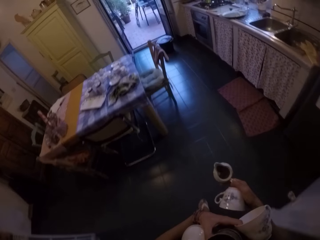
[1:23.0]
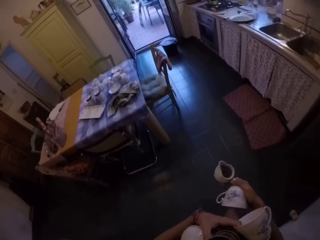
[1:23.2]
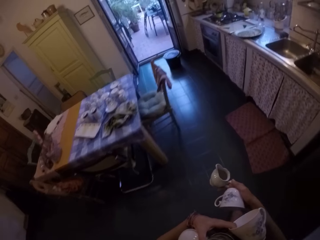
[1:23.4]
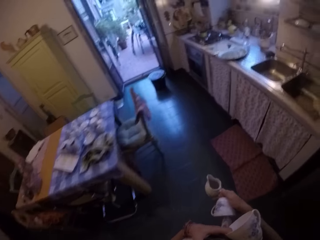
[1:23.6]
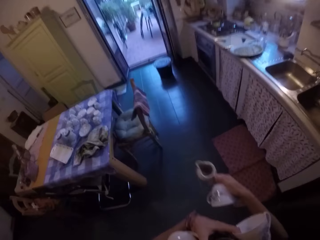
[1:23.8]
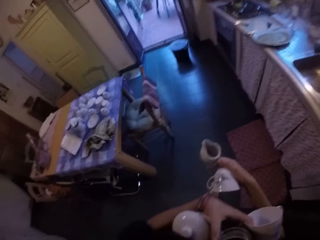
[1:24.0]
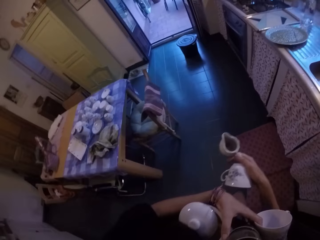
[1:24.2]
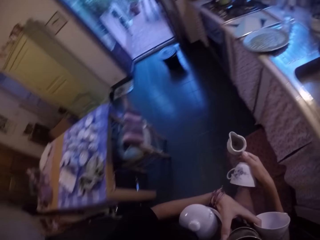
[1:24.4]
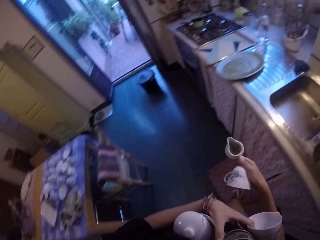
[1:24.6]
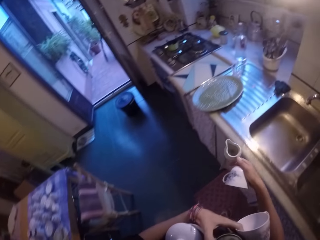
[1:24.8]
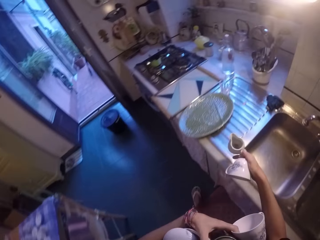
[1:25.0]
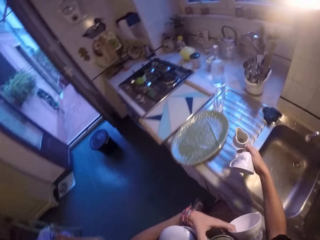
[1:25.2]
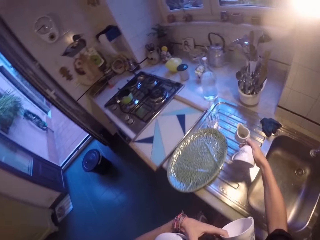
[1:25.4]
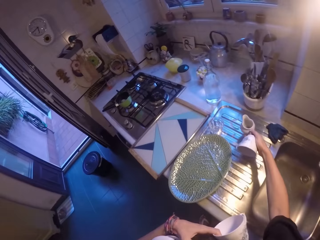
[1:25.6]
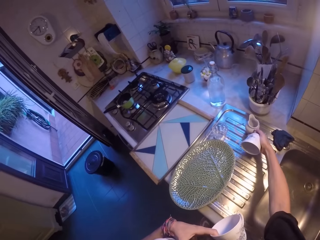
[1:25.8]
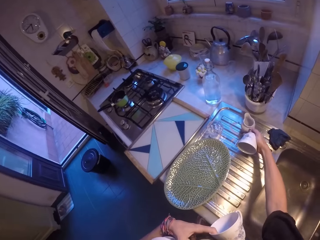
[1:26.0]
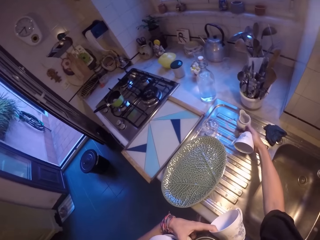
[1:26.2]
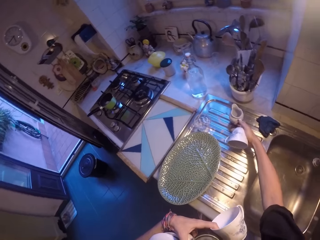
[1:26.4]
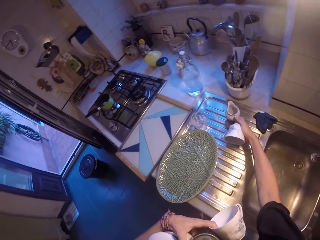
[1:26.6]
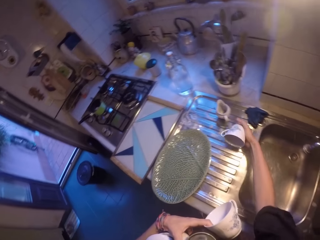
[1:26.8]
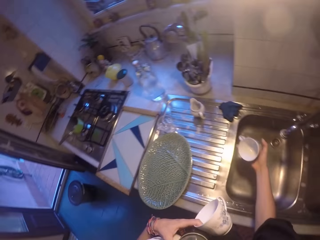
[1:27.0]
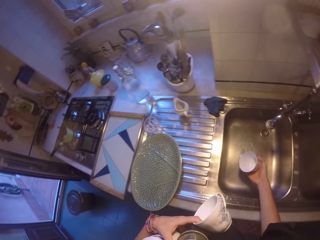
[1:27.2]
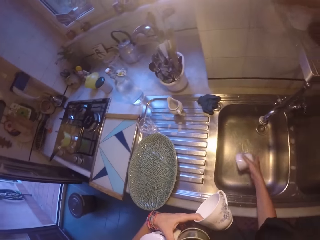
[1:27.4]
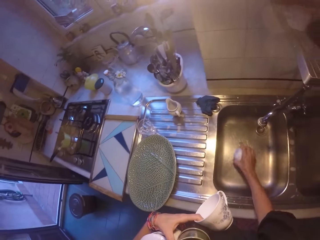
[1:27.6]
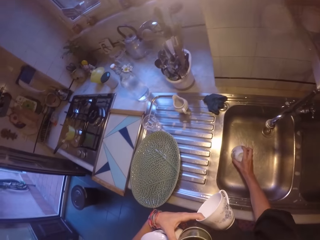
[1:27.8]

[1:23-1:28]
The camera wearer places the sauce boat or ceramic mug on the sink.

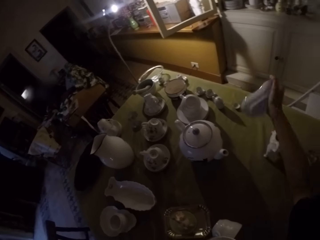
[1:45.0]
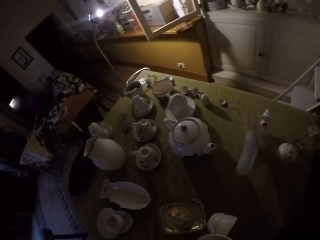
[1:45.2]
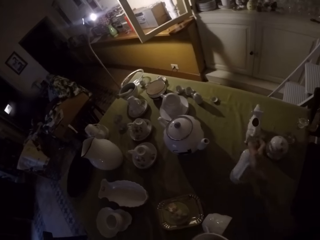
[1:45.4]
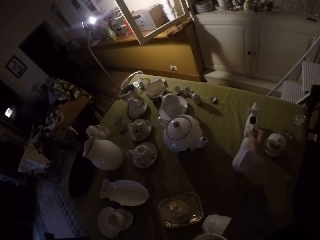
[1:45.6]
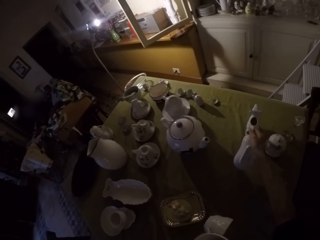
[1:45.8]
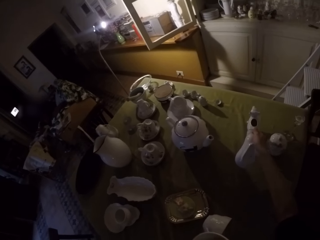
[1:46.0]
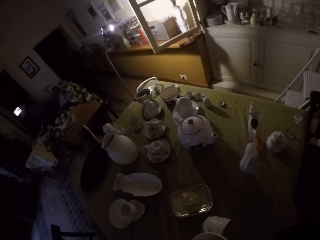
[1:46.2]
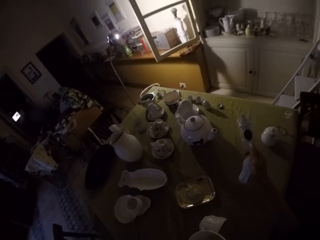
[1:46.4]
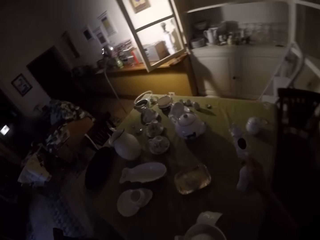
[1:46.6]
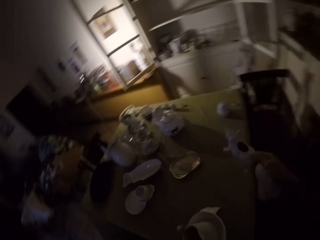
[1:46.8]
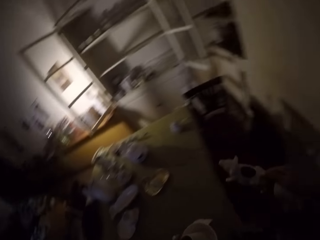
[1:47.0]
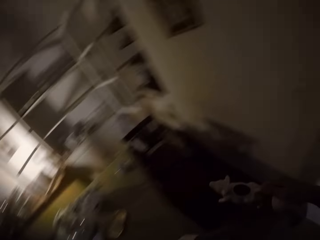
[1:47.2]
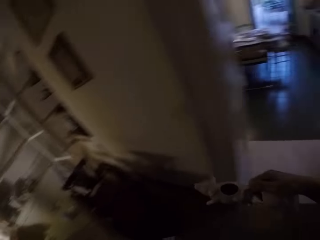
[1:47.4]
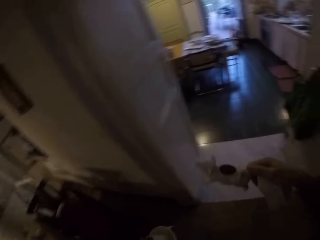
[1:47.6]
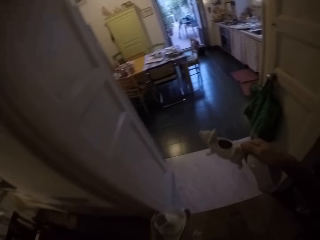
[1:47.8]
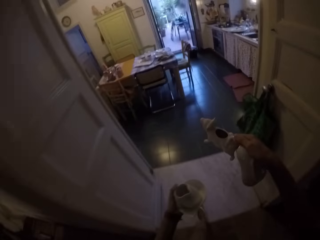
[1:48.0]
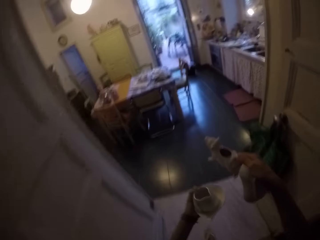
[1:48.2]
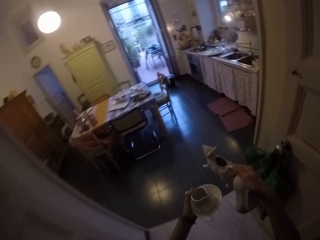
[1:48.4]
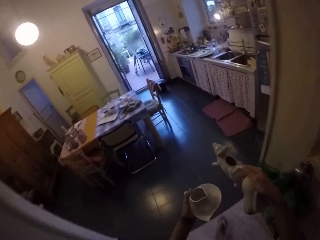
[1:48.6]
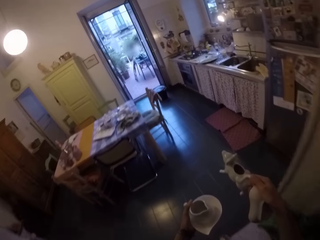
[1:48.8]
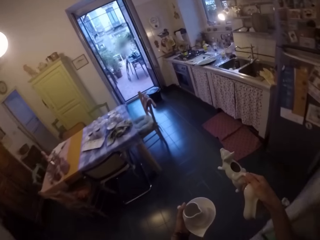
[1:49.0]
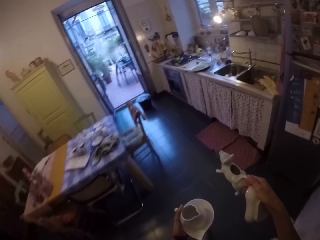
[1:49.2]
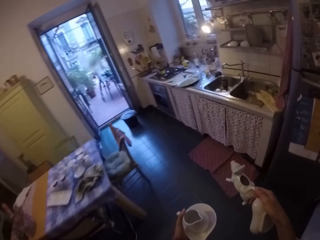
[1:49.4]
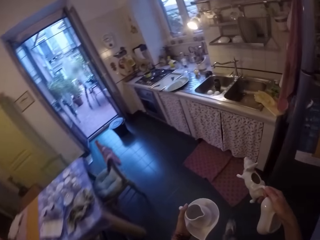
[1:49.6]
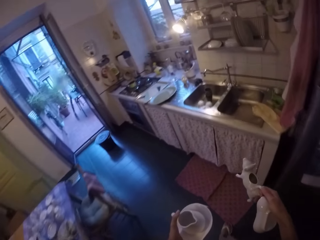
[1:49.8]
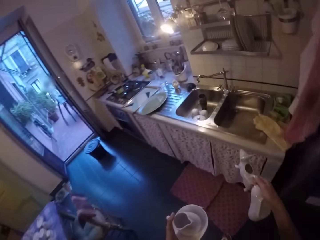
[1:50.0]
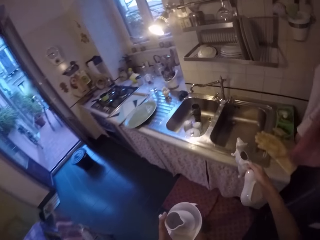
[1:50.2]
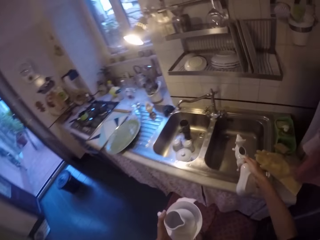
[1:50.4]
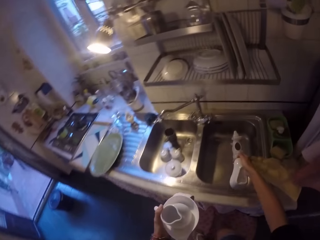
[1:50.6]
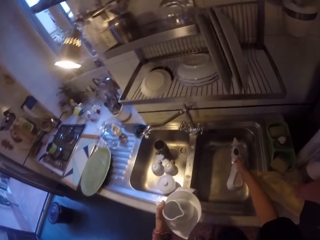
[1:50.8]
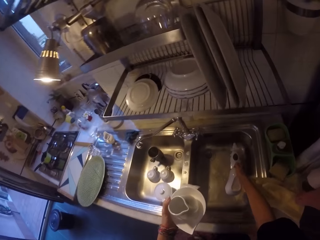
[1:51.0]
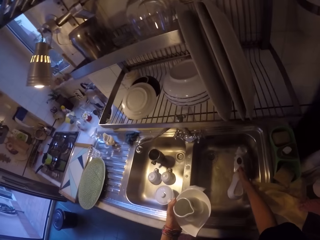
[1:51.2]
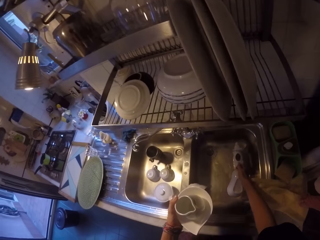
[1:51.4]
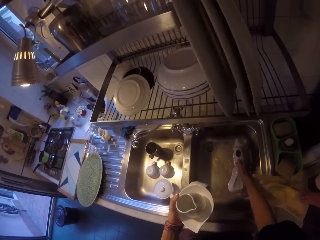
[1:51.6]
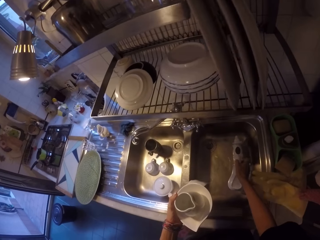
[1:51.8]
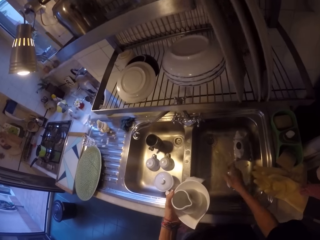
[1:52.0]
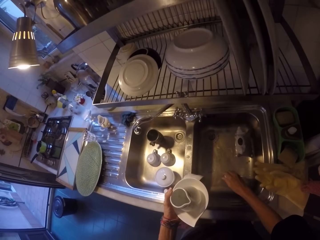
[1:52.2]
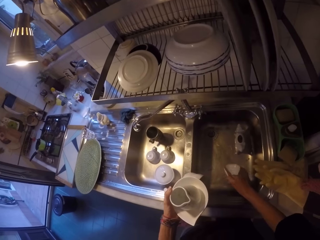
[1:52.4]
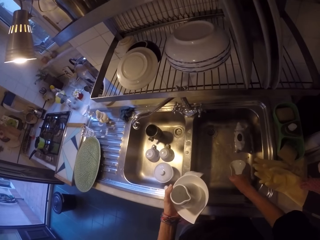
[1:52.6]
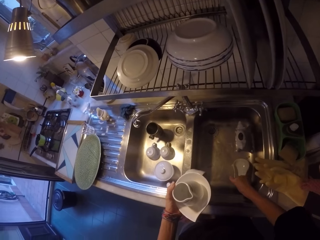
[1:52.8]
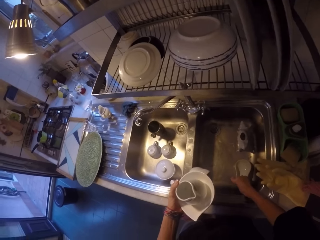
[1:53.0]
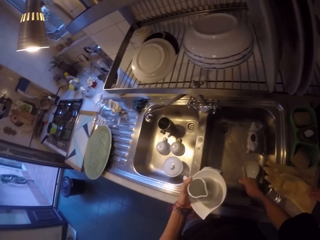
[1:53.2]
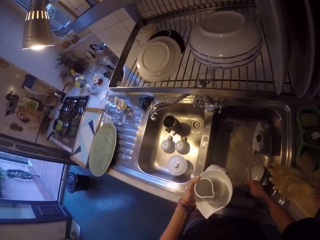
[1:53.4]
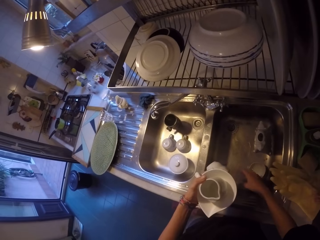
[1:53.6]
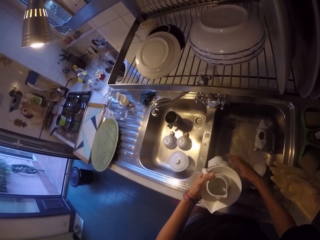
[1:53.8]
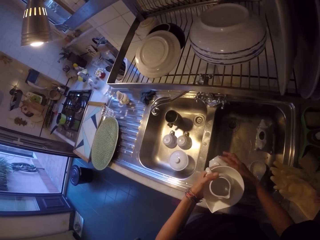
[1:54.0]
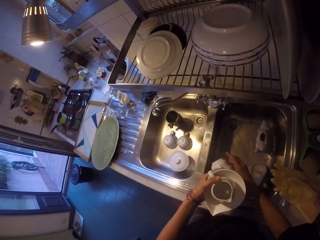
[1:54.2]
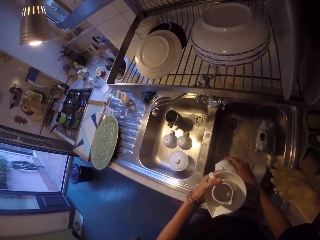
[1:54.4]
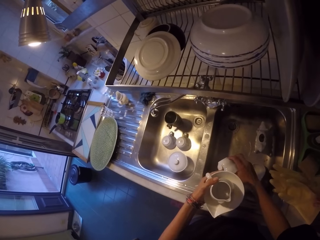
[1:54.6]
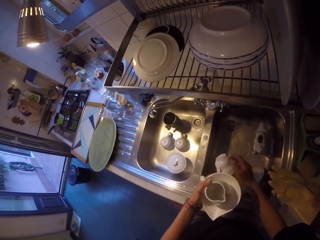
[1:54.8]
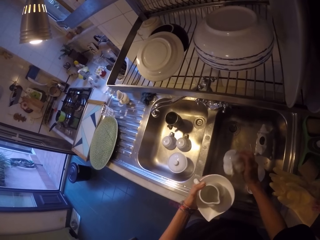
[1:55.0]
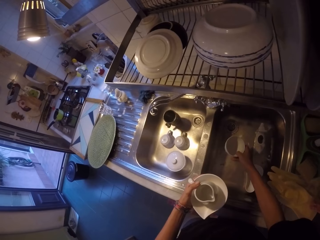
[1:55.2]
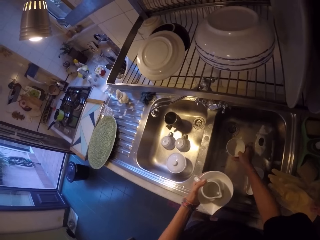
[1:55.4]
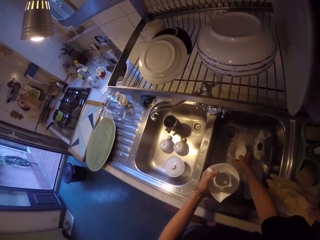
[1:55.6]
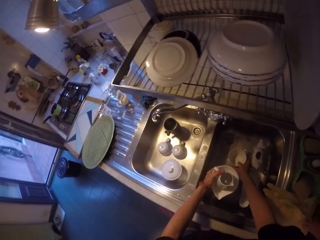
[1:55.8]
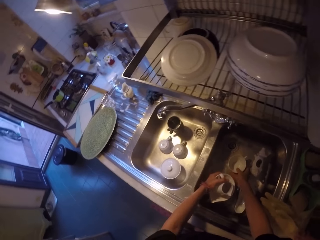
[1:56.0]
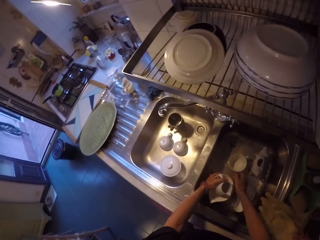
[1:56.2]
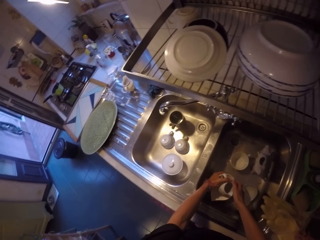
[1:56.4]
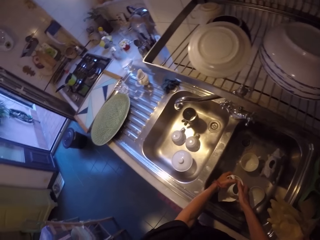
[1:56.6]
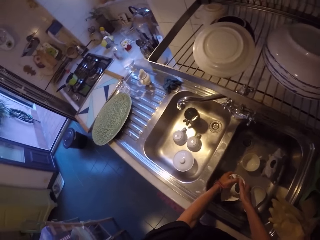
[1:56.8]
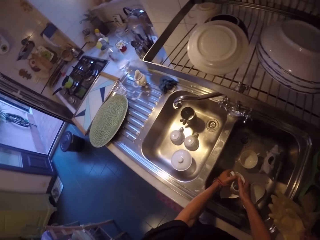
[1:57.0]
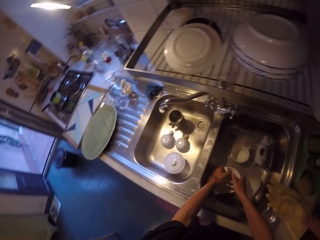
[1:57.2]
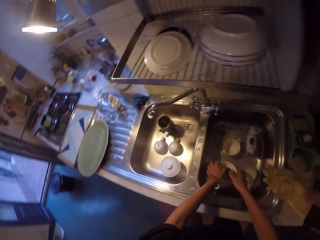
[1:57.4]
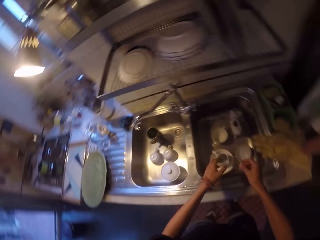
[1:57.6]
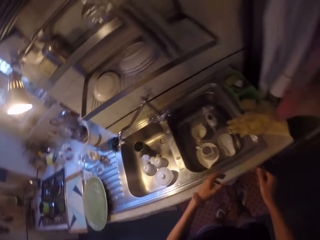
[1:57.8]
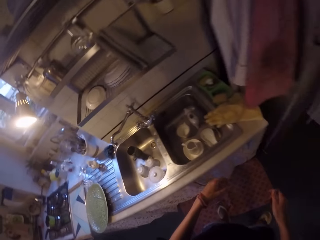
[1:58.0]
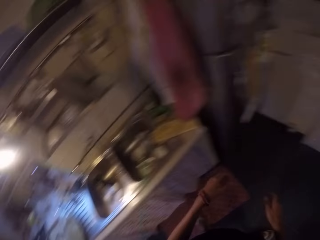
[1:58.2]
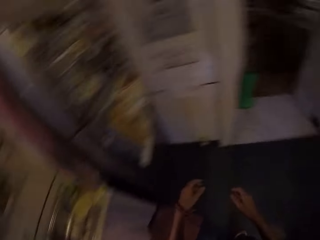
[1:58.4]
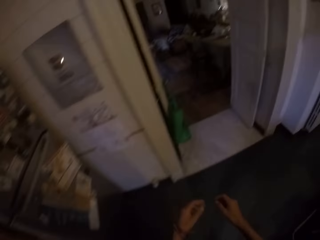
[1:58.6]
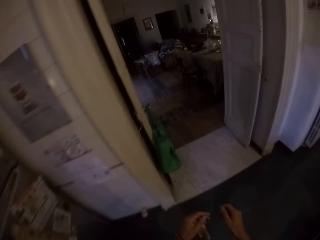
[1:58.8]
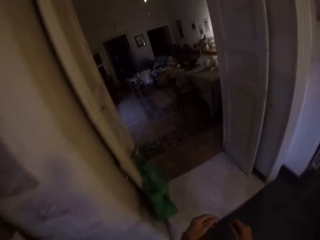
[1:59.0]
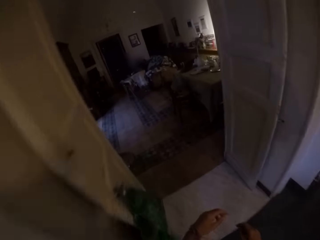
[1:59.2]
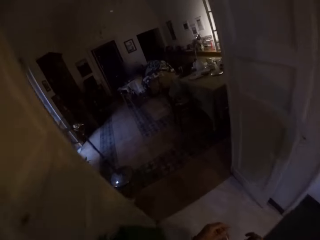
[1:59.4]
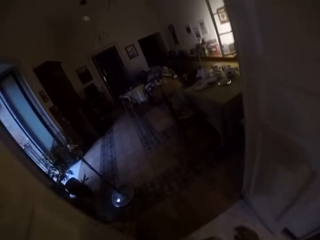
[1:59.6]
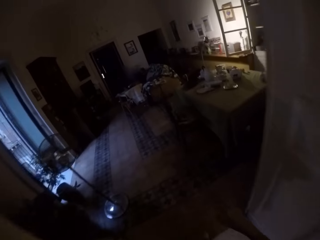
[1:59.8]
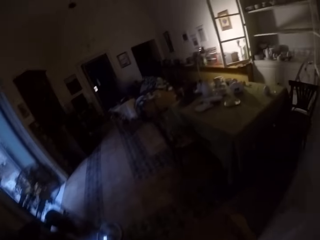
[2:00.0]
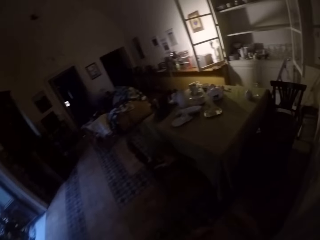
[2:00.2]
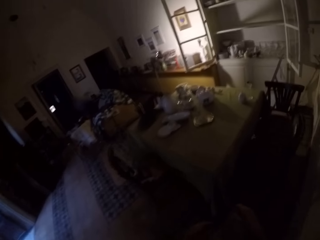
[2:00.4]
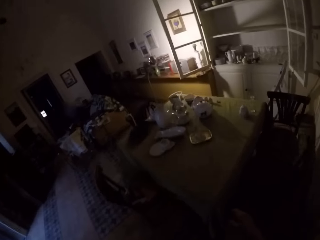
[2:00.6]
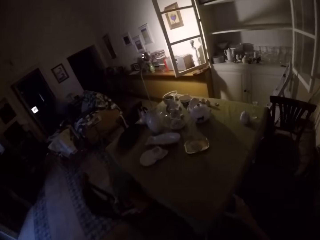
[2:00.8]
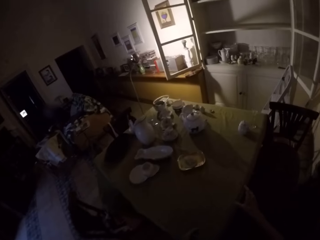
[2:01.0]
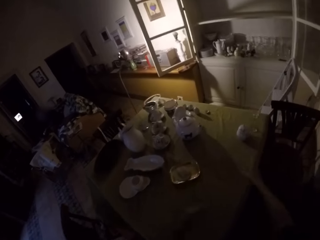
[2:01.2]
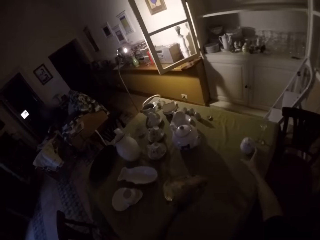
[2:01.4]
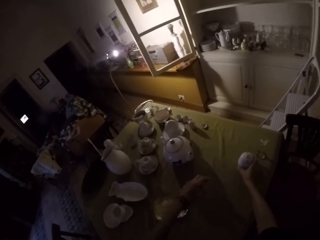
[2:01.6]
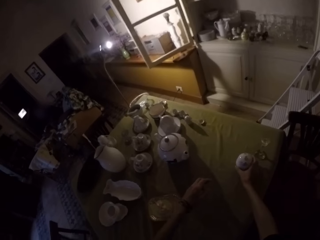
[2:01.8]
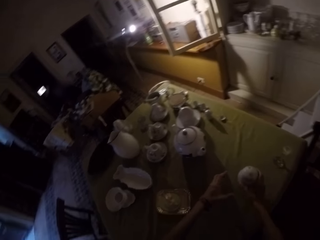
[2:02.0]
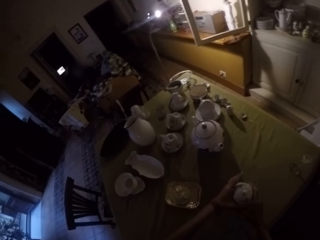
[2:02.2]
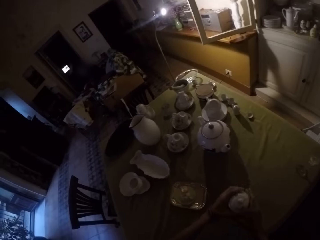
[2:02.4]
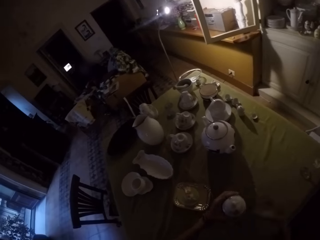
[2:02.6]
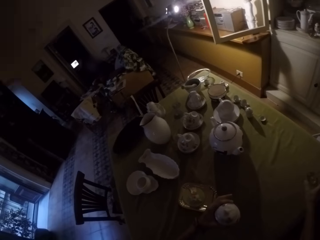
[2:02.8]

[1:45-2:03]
The camera wearer picks a sauce boat or ceramic kettle on the table. She walks around the room. She walks towards a kitchen sink. She places the ceramic kettle in the sink. She places a ceramic bowl in the sink. She picks a cup. She places the cup in the sink. She places a saucer plate and the cup in the sink. She walks around the room. She walks towards a dining table. She picks a ceramic sugar bowl on the table. She holds the bowl with her left hand.
